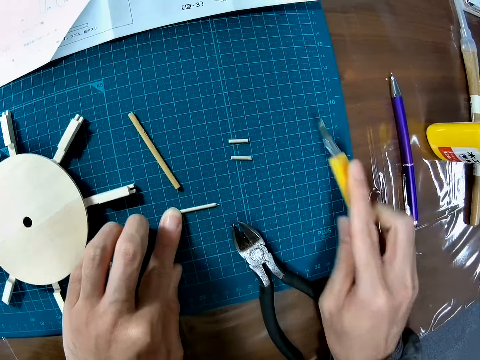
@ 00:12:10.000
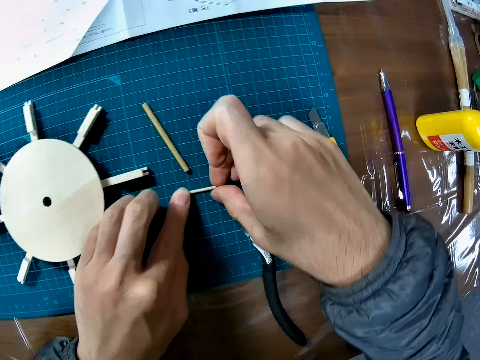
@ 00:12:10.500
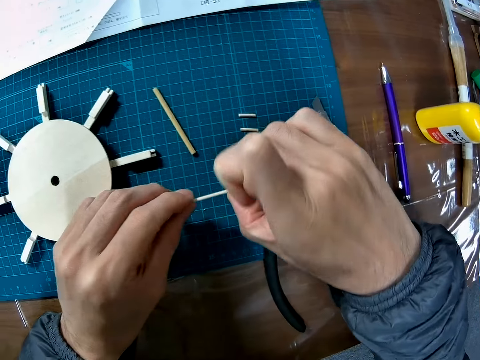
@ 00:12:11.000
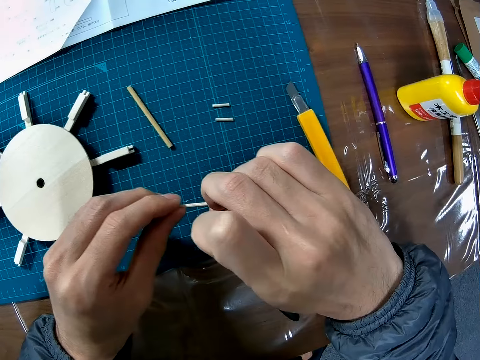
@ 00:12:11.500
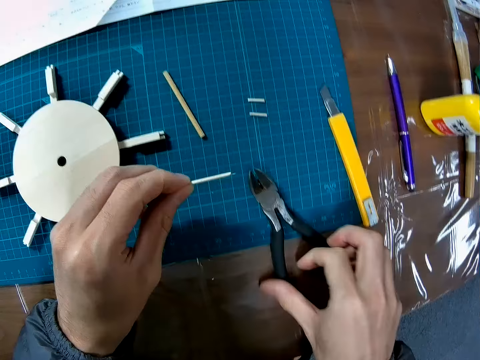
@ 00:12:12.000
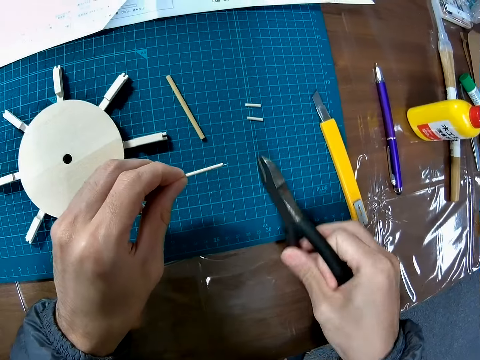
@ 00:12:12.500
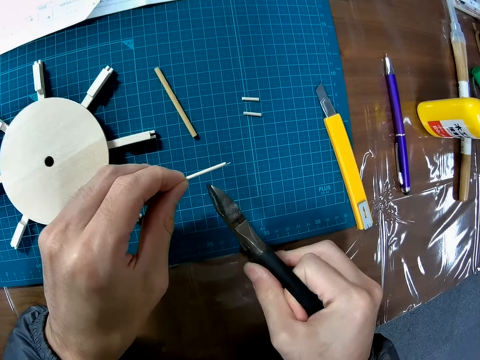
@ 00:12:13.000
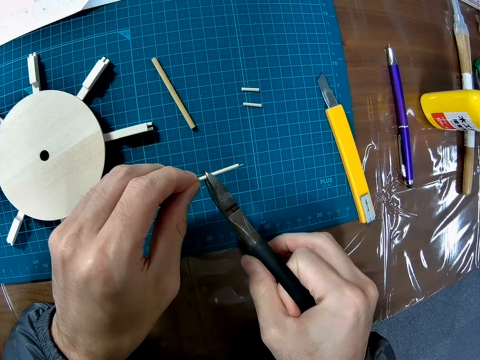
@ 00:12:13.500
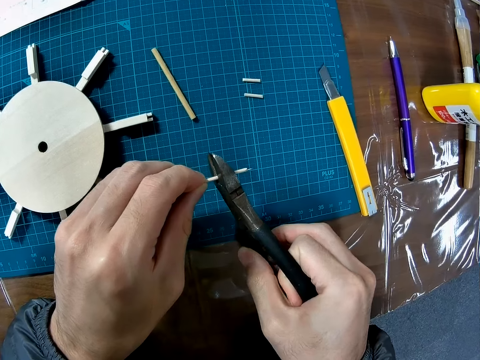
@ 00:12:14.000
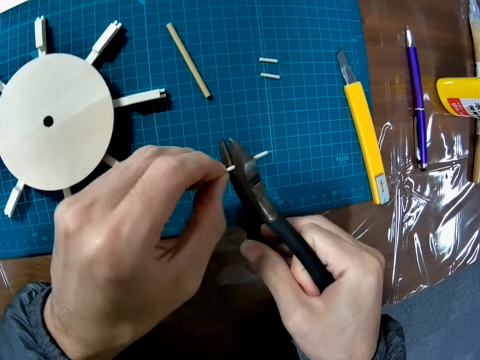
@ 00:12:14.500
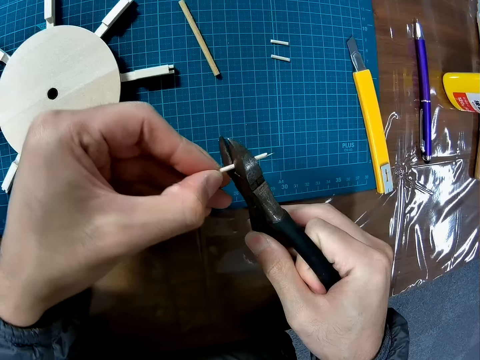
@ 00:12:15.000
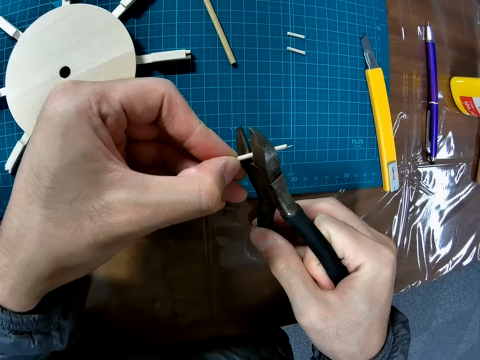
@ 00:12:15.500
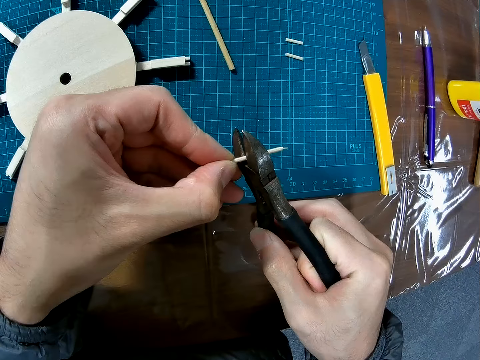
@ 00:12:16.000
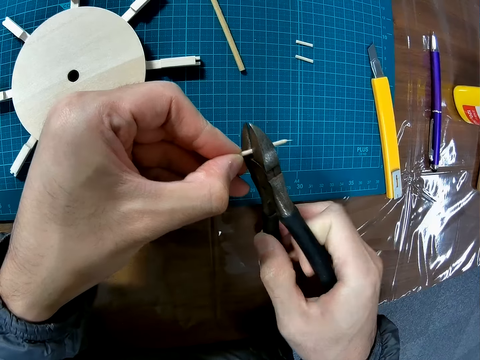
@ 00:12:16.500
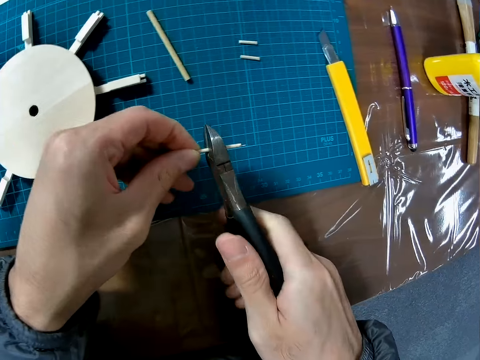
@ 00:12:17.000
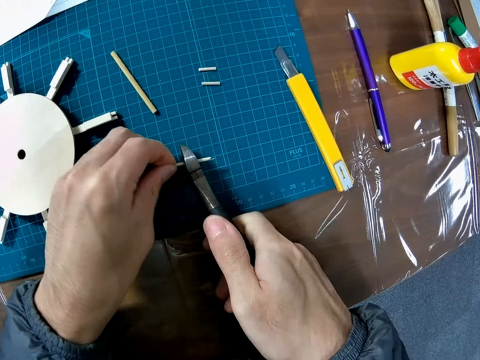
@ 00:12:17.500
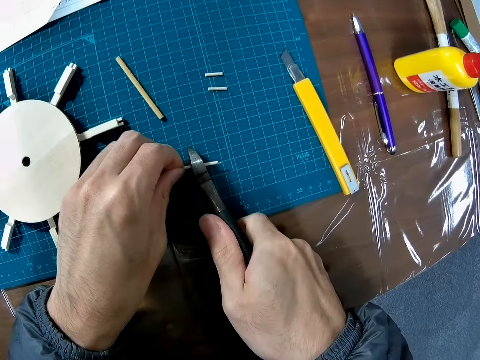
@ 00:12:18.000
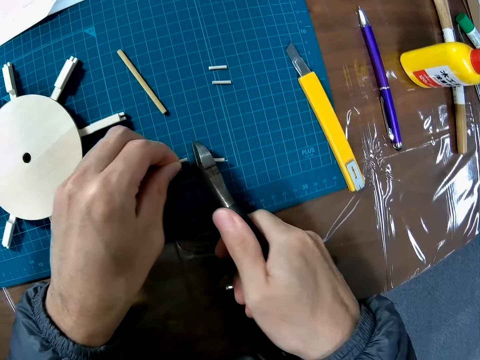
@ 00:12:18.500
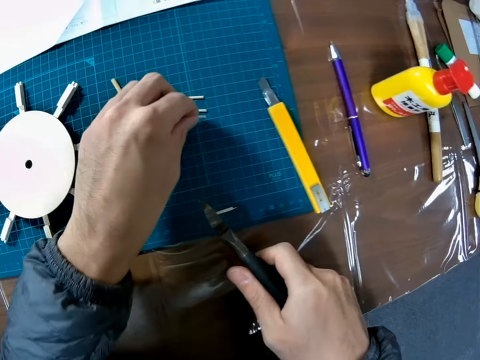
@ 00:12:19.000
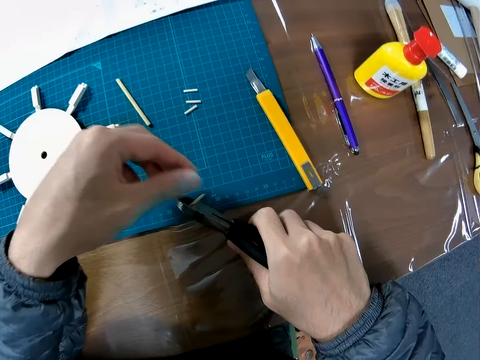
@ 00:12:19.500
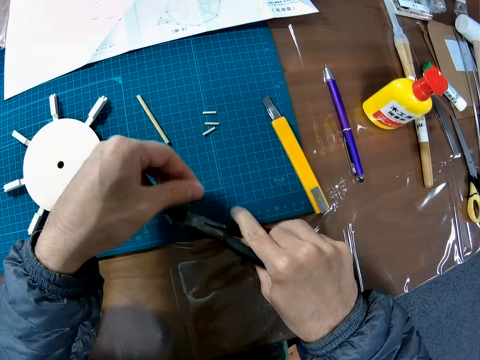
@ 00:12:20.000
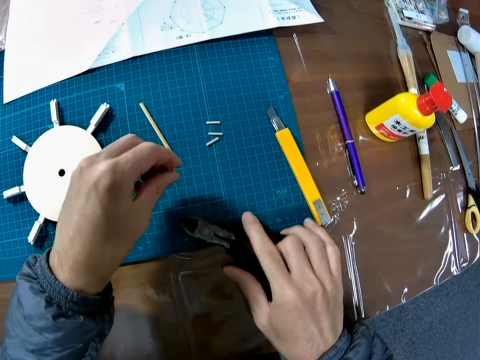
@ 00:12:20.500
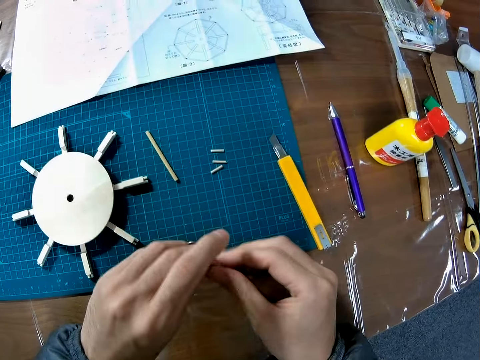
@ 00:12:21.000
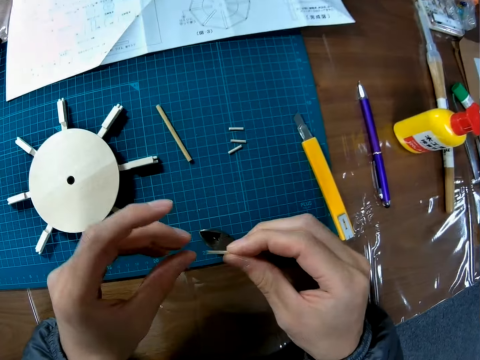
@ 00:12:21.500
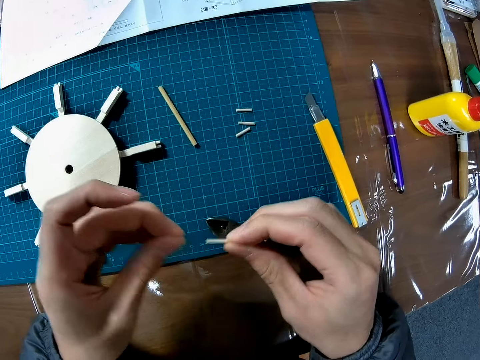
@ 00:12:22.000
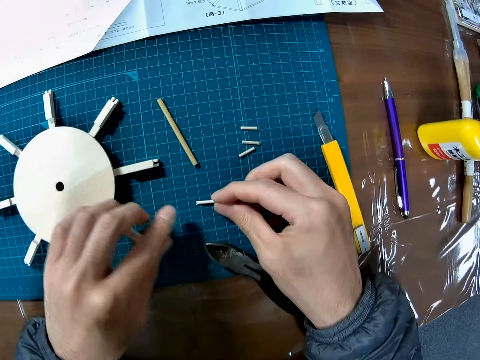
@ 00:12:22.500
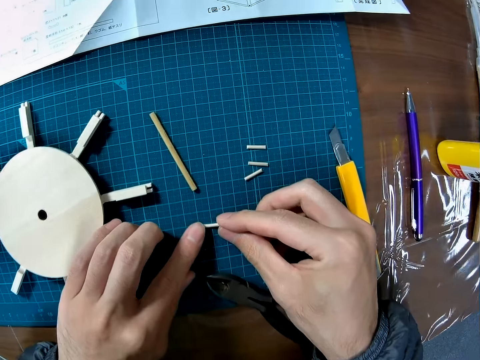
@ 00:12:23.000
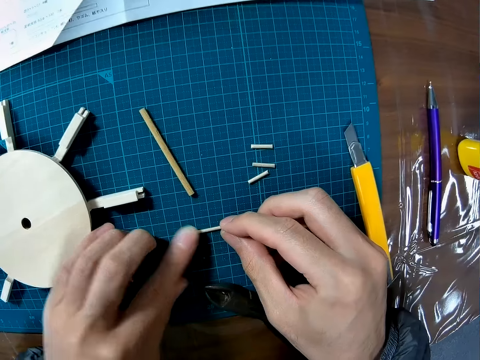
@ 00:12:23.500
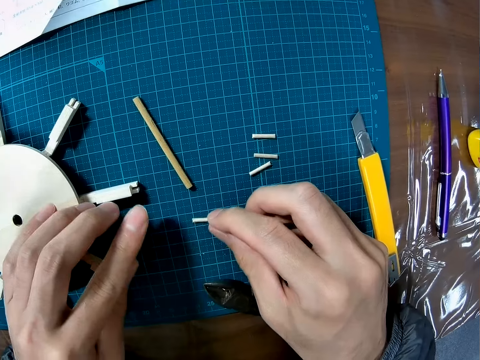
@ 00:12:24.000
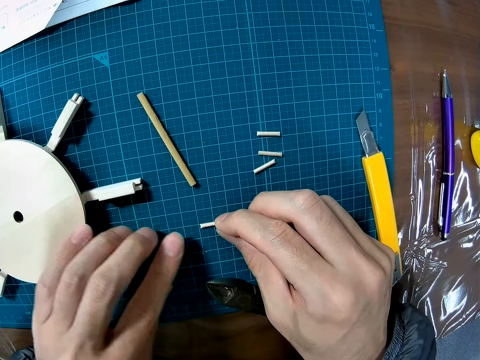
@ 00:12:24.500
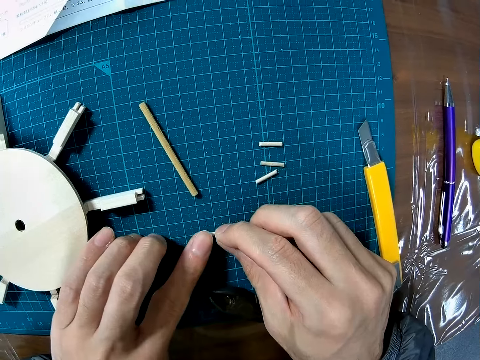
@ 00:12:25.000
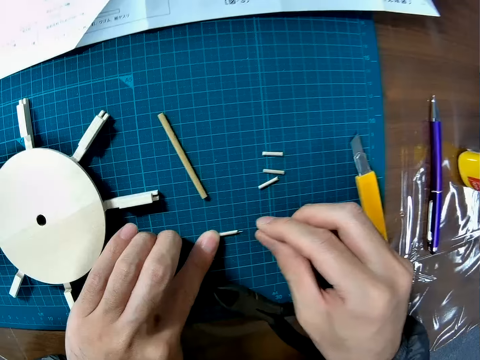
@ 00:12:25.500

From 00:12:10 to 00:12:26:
The camera wearer drops the retractable knife on the cutting mat. They pick up the piece of wood from the cutting mat. They pick up the plier from the cutting mat. They cut the plastic piece into two pieces. They put the piece of wood in the mouth of the plier. They cut the piece of wood with the plier. They drop a piece of wood on the cutting mat. They pick a piece of wood from the mouth of the plier. They drop the plier on the cutting mat. They place the piece of wood on the cutting mat.

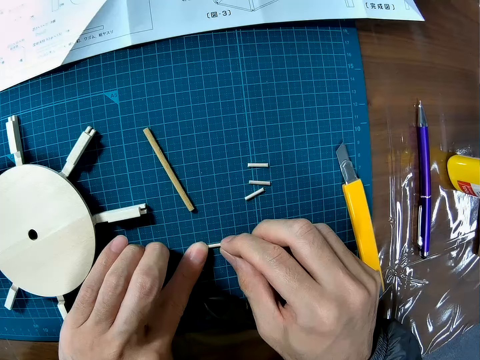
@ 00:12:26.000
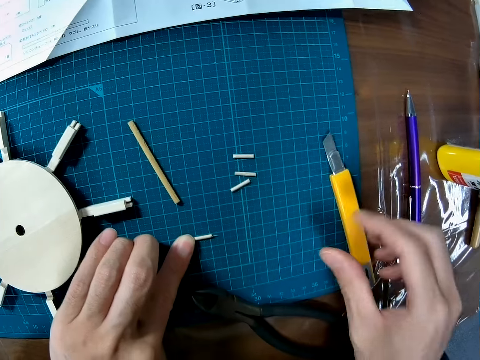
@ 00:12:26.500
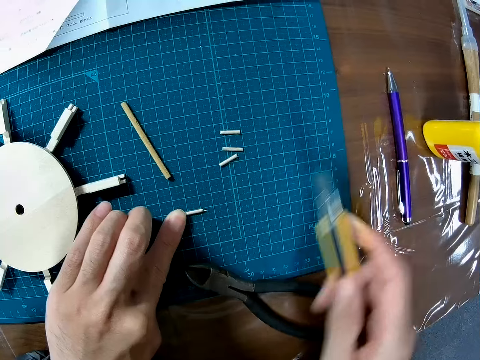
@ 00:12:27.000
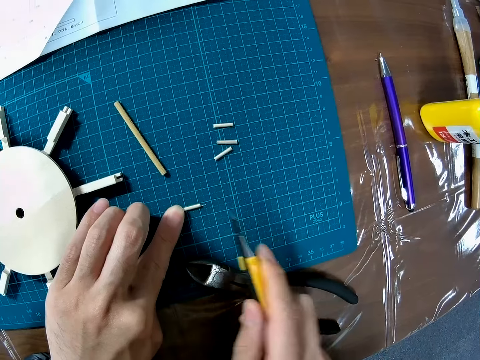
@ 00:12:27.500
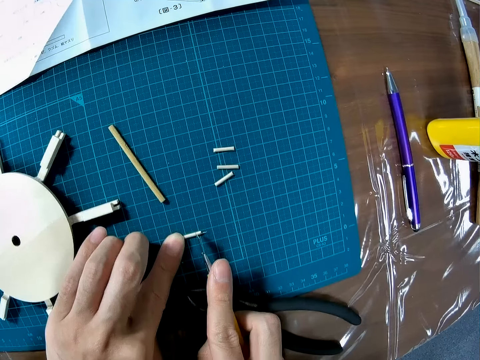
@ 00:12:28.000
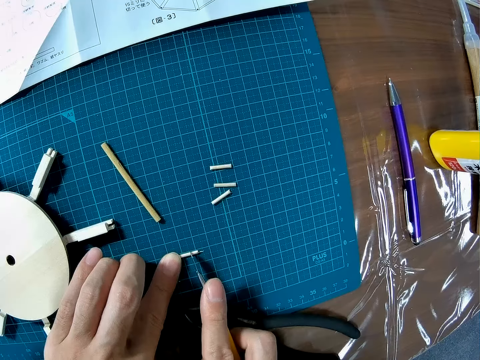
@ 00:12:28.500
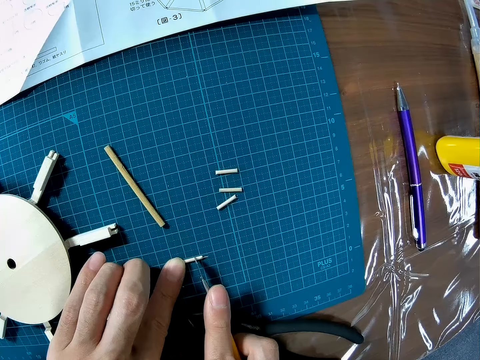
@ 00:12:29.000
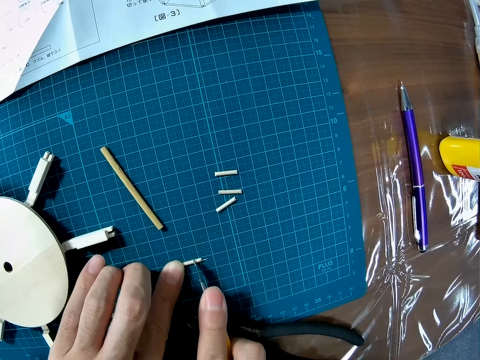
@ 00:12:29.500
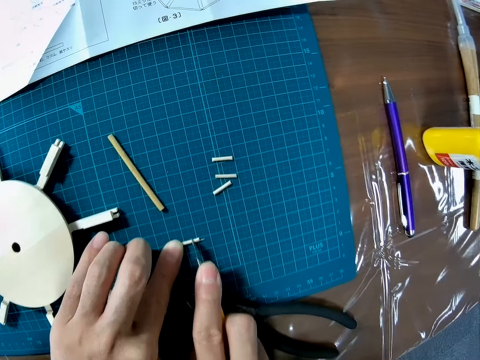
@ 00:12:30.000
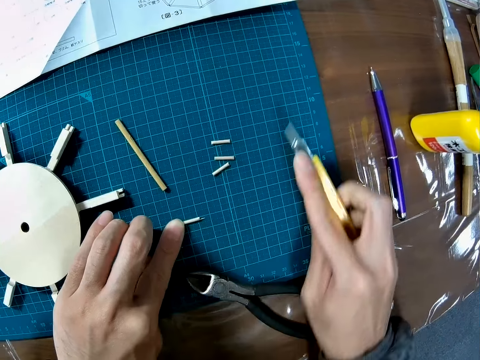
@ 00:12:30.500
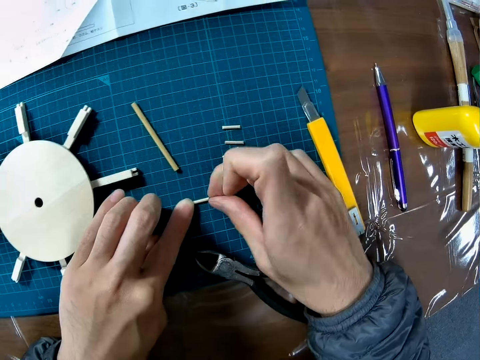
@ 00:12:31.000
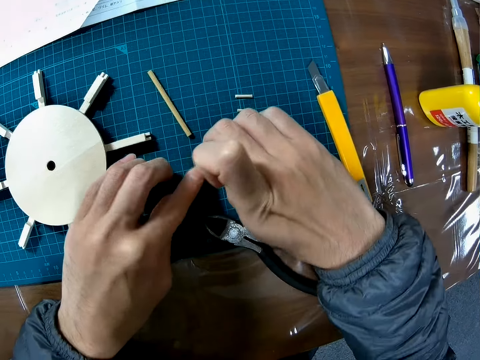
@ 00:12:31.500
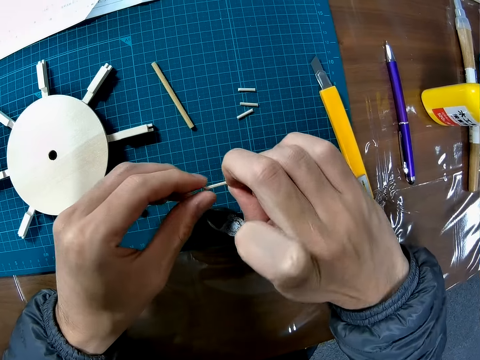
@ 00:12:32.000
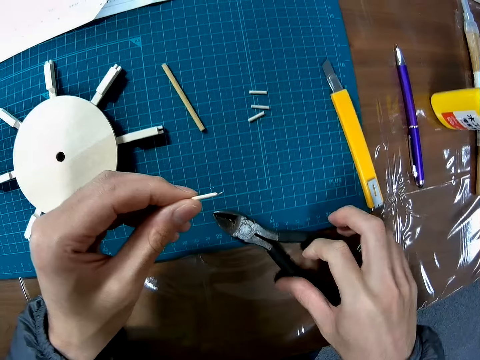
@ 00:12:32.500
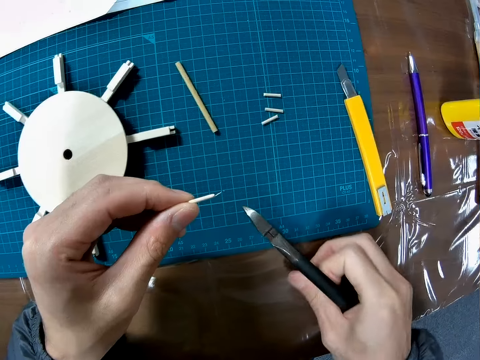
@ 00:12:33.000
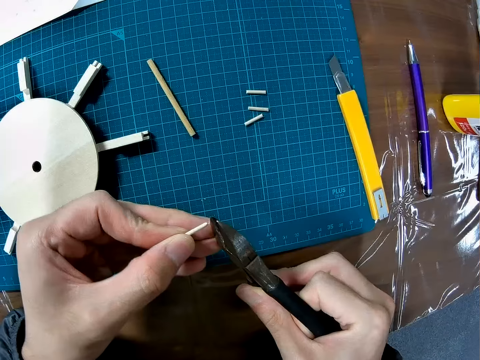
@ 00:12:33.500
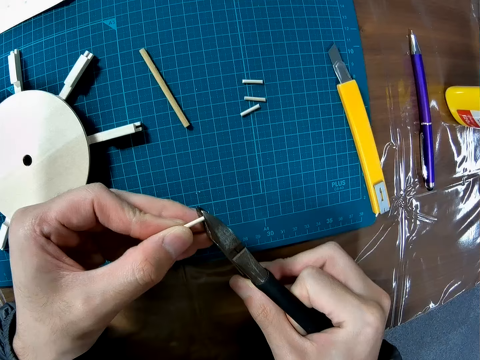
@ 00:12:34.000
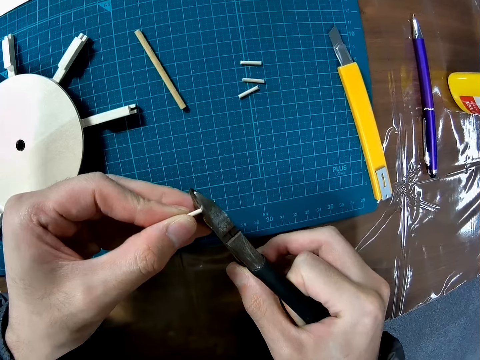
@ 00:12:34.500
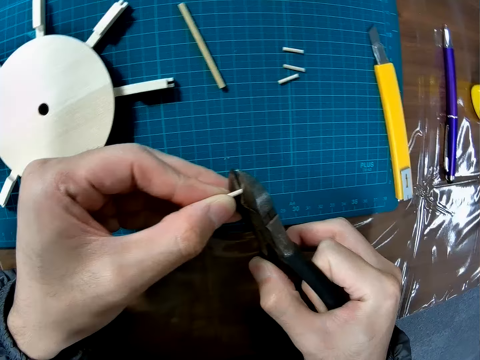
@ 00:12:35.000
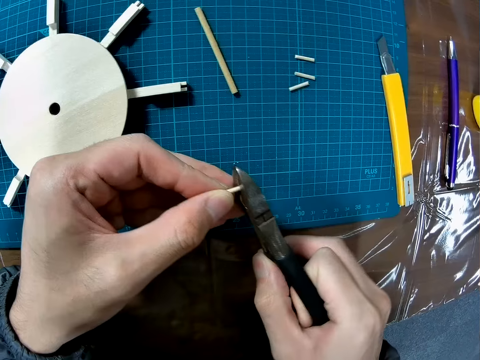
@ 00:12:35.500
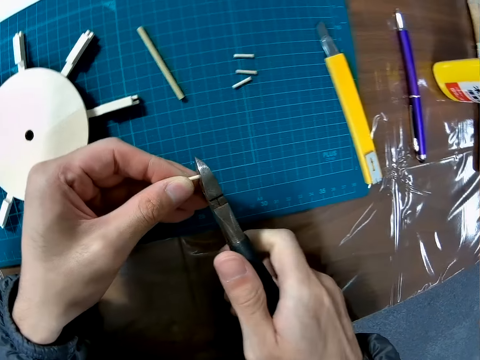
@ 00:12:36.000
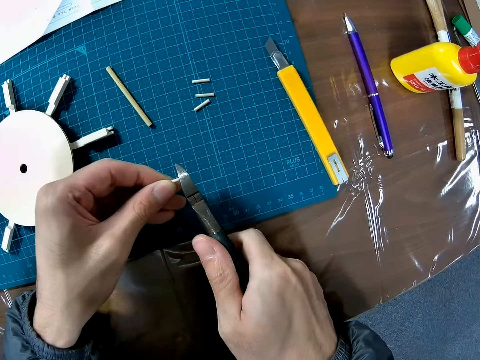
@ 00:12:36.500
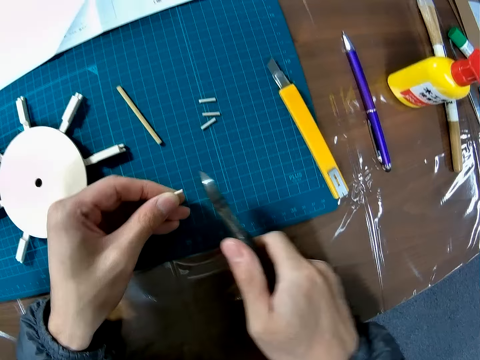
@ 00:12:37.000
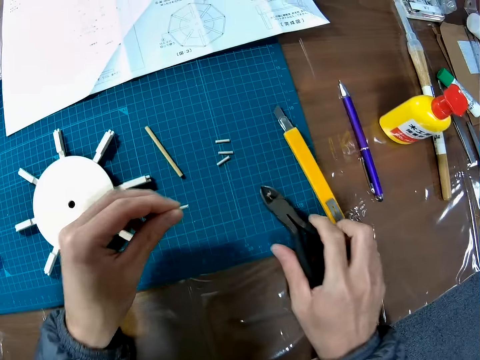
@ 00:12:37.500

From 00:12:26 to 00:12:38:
The camera wearer picks up the retractable knife from the cutting mat. They make a mark on the piece of wood with the retractable knife. They drop the retractable knife on the cutting mat. They pick up the piece of wood from the cutting mat. They pick up the plier from the cutting mat. They put the piece of wood in the mouth of the plier. They cut the piece of wood with the plier.
